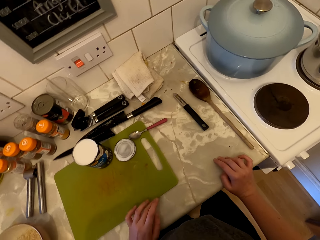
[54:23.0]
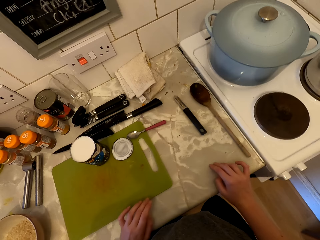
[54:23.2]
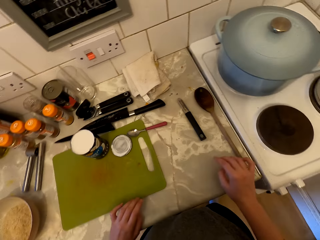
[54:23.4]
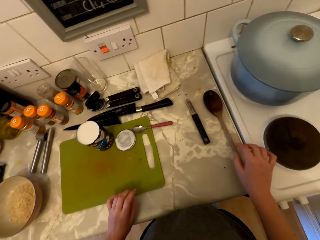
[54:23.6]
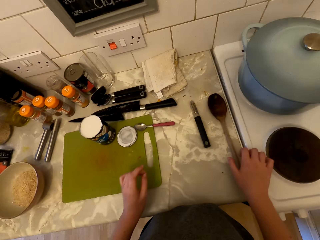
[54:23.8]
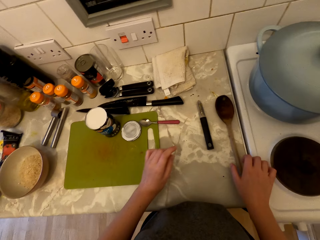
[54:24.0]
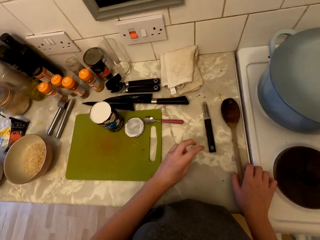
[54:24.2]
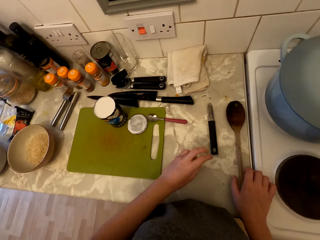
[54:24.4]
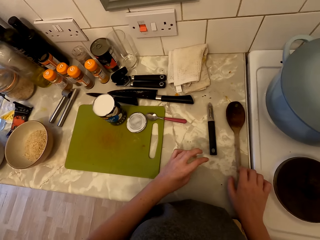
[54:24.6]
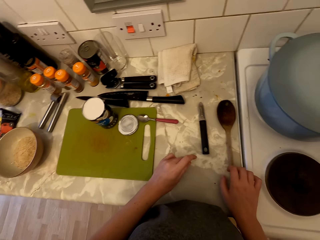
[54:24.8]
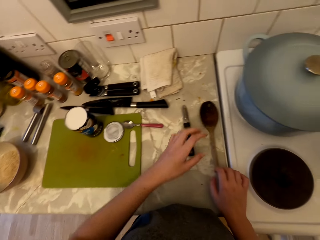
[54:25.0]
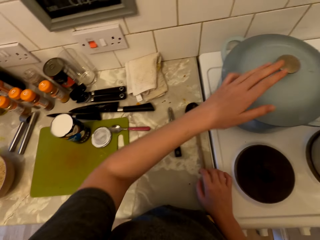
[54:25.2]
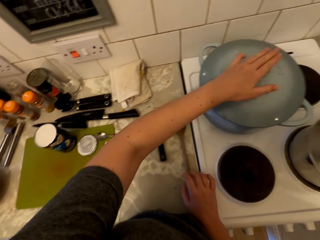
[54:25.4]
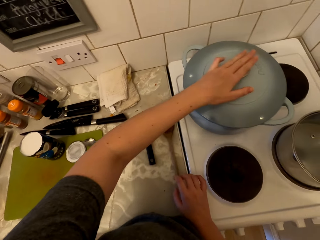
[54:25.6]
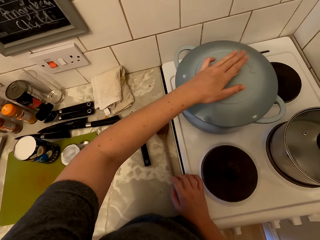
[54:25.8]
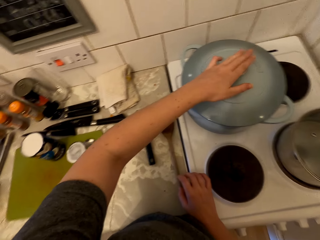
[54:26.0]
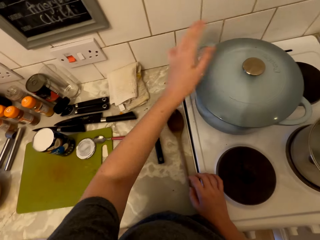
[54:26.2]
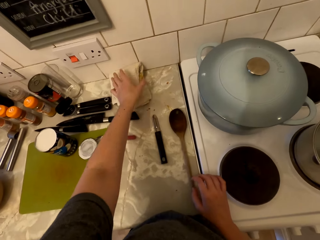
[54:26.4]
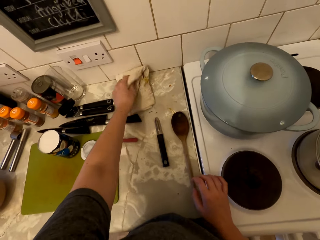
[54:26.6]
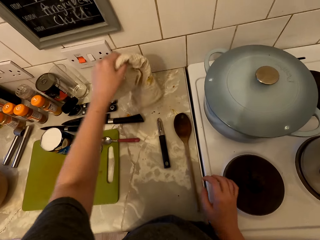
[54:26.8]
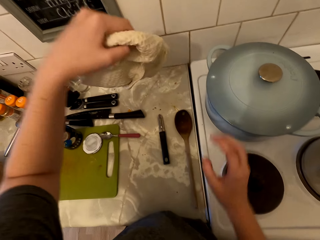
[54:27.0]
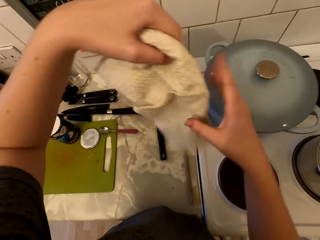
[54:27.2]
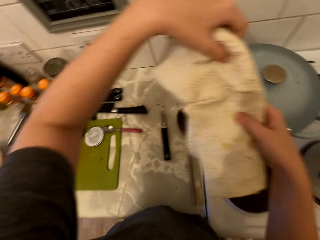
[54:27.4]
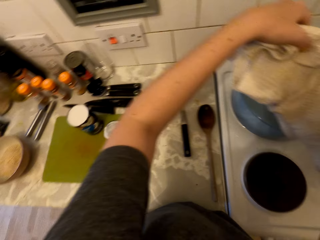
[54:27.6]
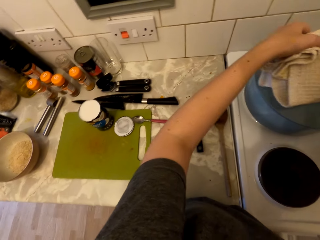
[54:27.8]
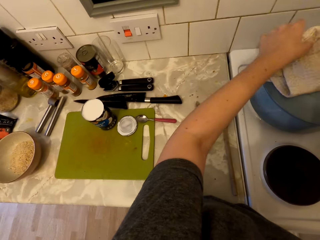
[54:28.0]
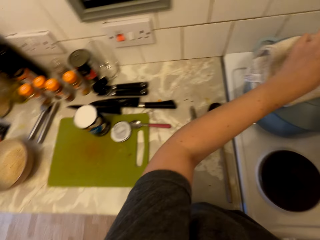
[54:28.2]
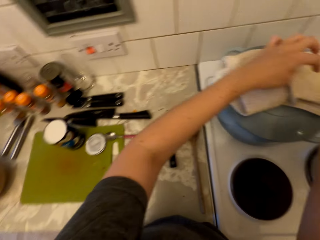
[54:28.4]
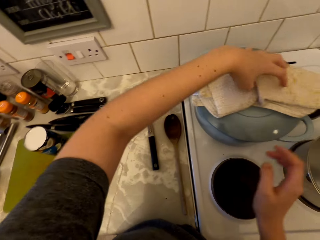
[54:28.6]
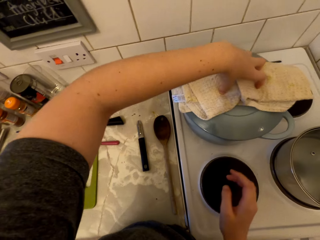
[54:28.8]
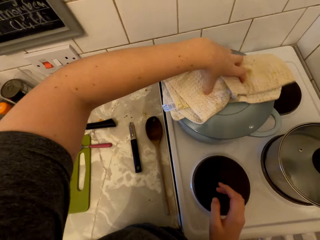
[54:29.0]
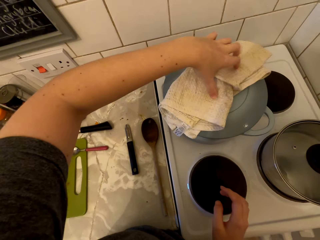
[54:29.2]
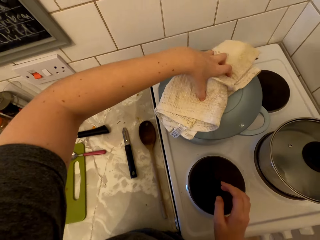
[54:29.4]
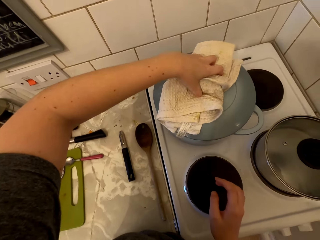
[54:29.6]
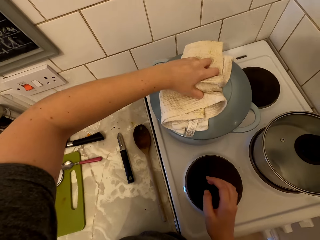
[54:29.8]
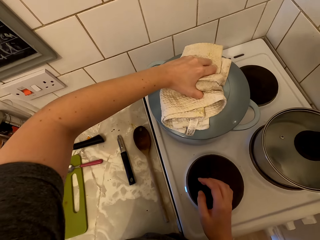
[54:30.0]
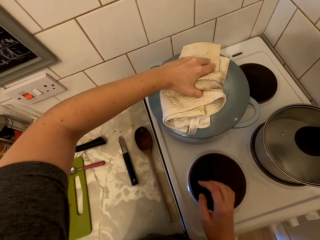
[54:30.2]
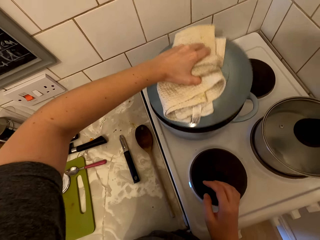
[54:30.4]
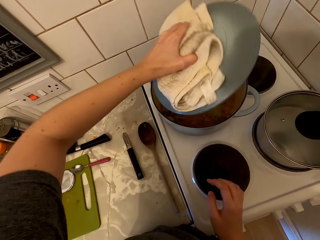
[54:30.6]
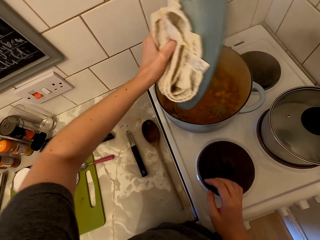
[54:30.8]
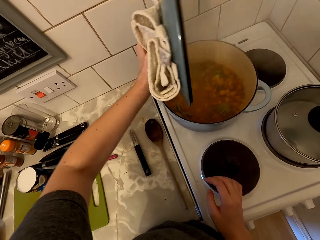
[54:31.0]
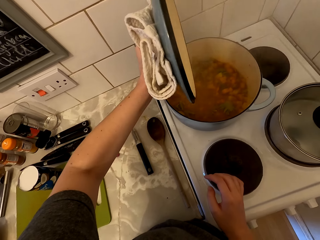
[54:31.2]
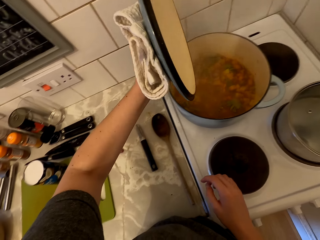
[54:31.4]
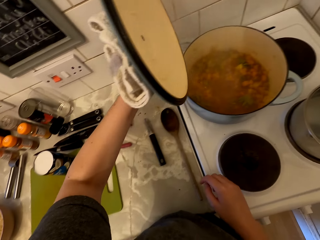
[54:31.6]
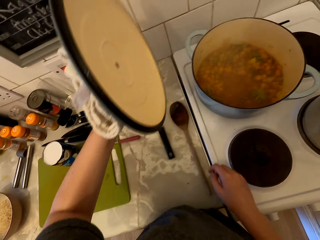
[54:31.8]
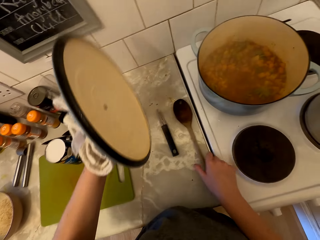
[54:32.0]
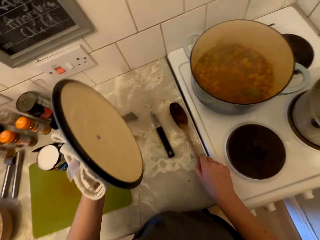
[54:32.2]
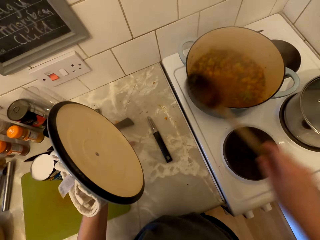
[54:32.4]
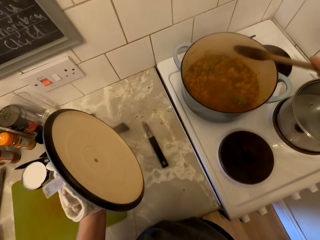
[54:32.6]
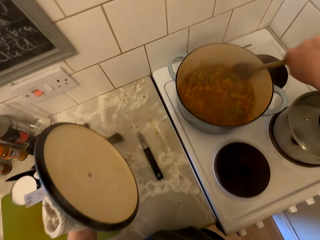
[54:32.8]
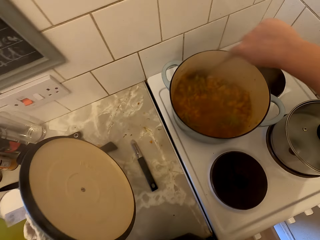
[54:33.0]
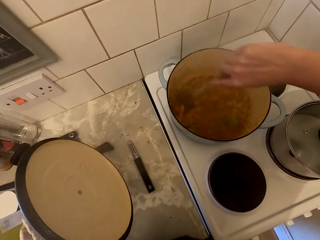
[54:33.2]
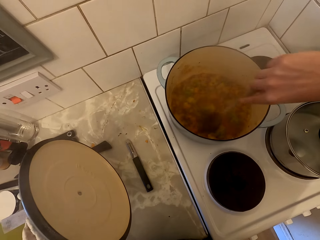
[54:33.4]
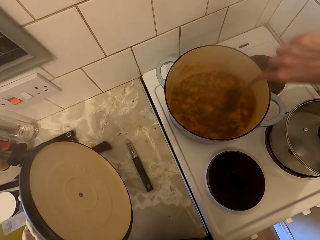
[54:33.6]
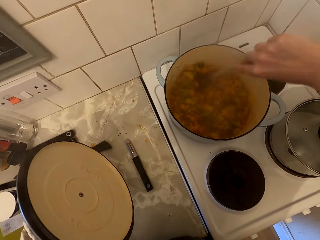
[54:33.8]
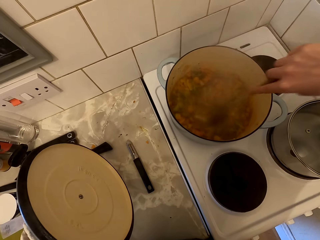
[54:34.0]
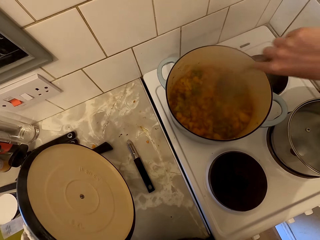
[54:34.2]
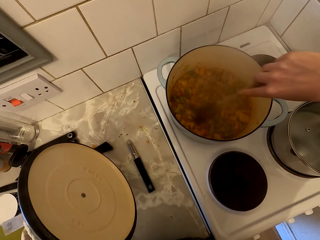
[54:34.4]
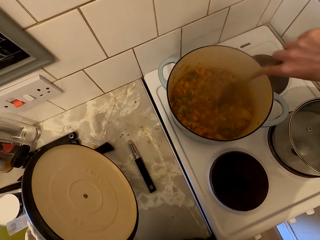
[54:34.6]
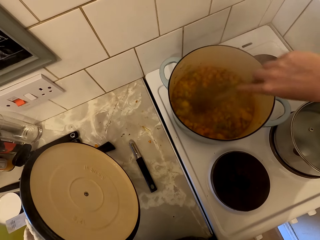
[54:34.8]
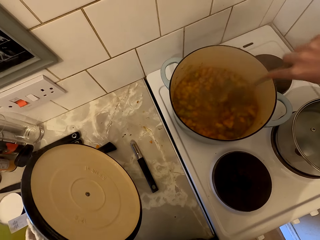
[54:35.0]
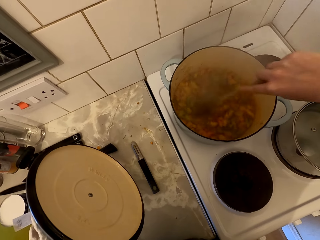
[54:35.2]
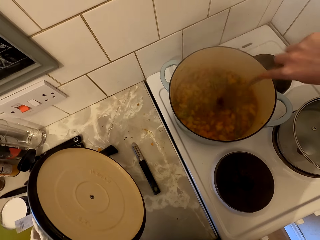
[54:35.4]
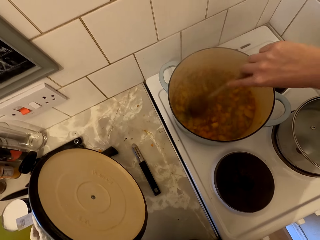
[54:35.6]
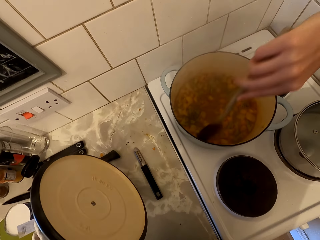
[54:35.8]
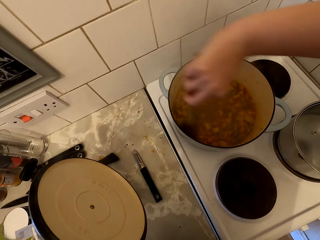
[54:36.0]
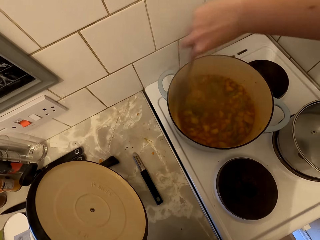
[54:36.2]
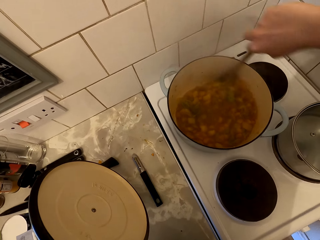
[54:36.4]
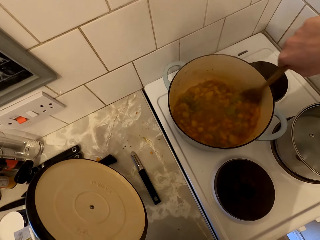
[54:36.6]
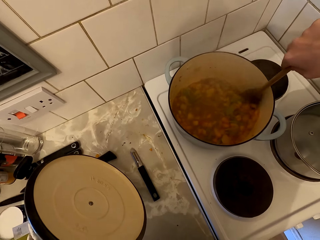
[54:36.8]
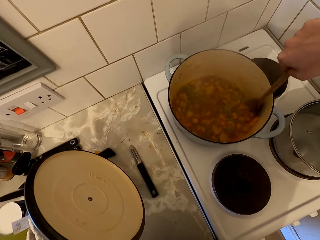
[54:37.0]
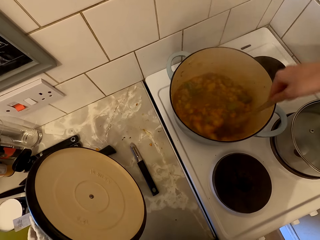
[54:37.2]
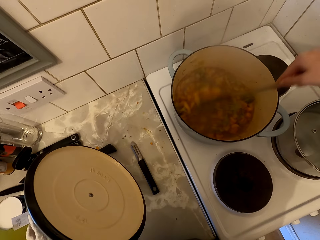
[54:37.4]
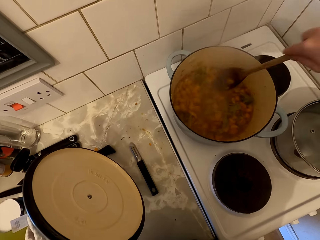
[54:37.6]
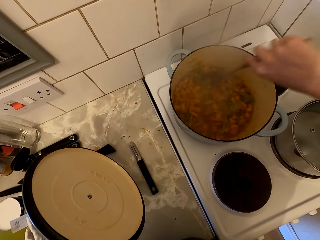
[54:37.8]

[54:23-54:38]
The camera wearer touches the cooking pan lid. She places her hand over the pot. She picks up the kitchen towel. She touches the cooking pan lid with the kitchen towel. She opens the cooking pan lid. She picks up the cooking stick. She stirs the food.

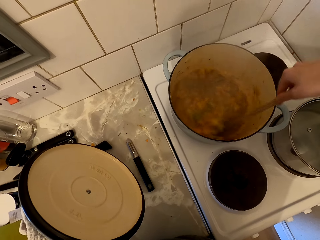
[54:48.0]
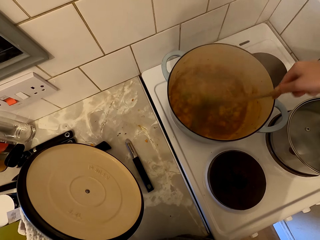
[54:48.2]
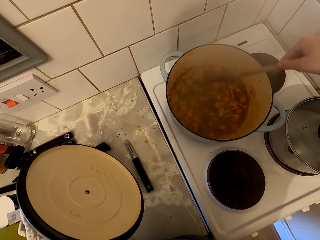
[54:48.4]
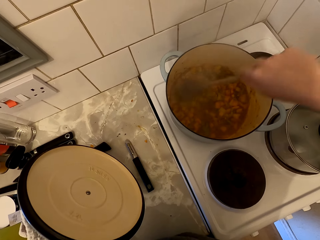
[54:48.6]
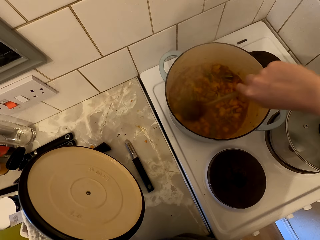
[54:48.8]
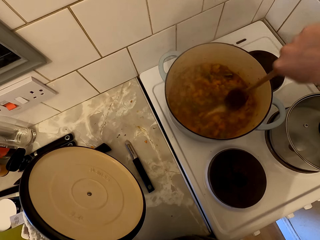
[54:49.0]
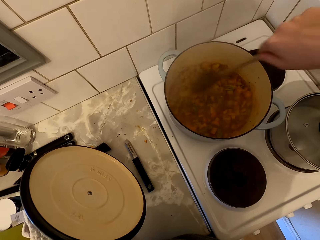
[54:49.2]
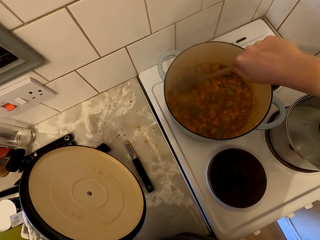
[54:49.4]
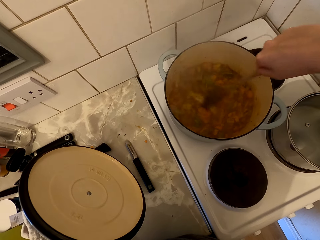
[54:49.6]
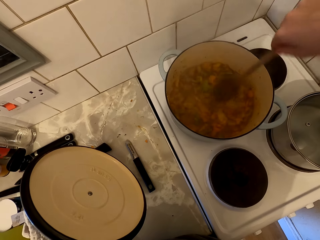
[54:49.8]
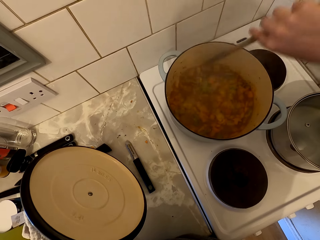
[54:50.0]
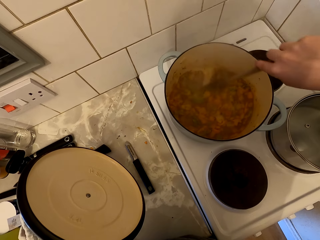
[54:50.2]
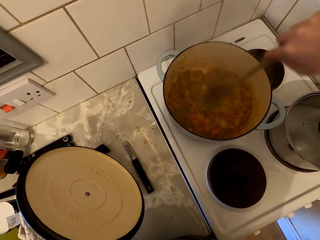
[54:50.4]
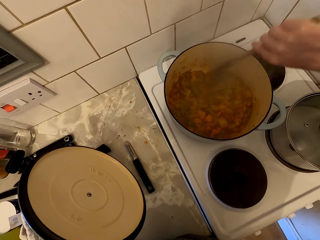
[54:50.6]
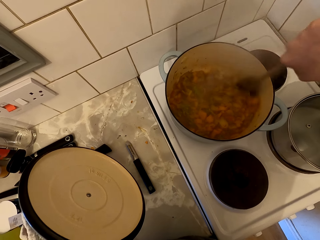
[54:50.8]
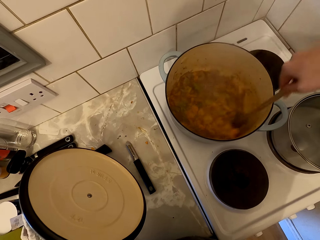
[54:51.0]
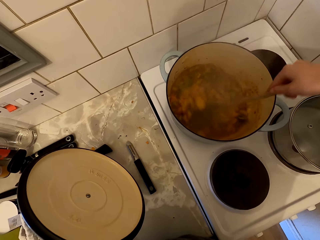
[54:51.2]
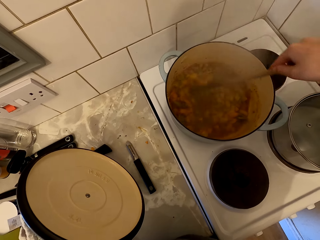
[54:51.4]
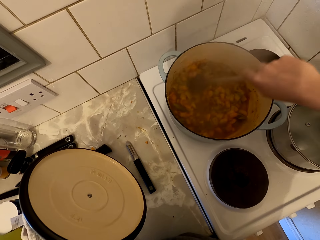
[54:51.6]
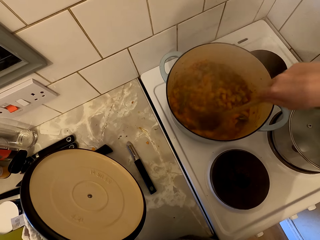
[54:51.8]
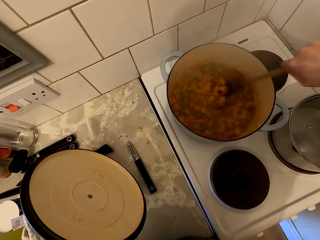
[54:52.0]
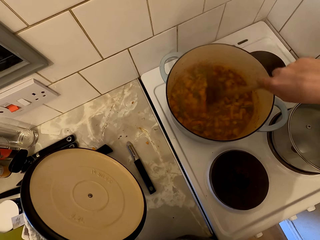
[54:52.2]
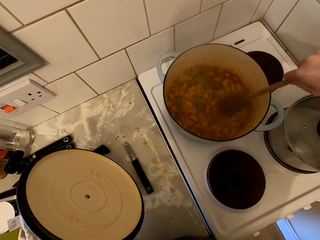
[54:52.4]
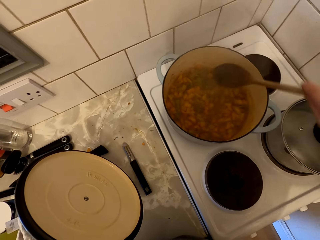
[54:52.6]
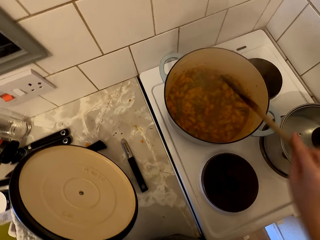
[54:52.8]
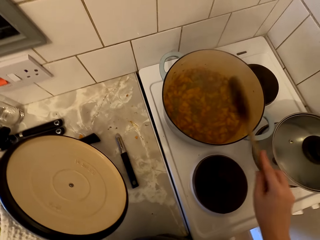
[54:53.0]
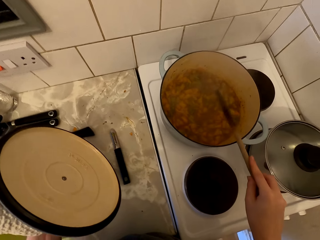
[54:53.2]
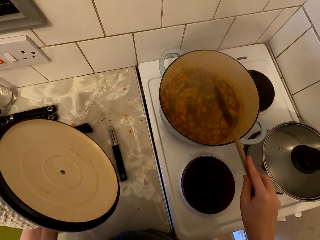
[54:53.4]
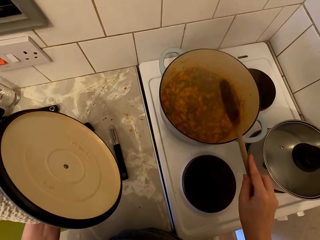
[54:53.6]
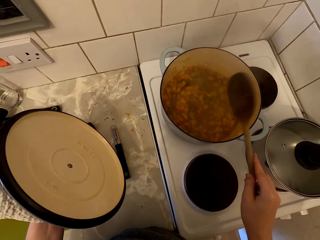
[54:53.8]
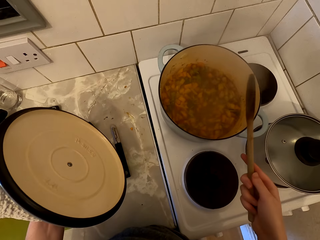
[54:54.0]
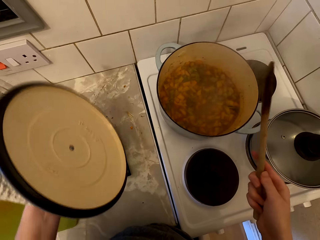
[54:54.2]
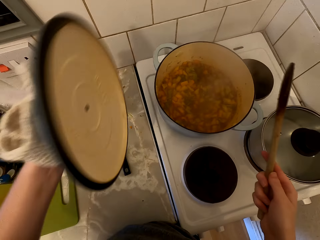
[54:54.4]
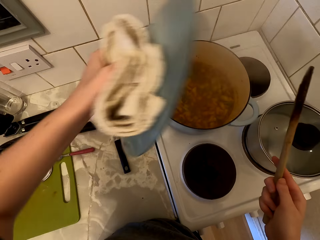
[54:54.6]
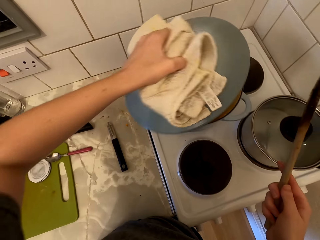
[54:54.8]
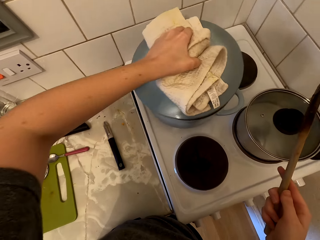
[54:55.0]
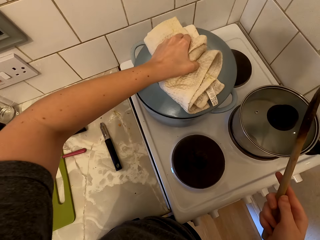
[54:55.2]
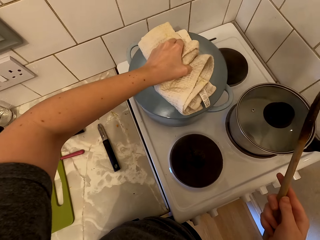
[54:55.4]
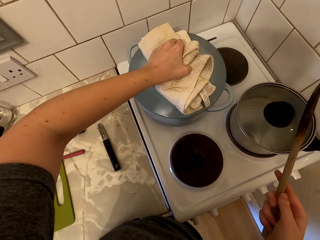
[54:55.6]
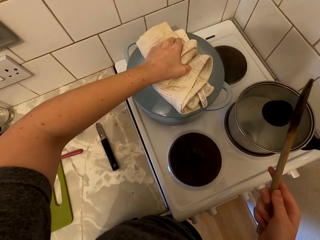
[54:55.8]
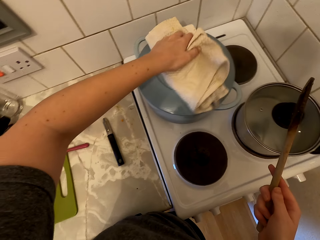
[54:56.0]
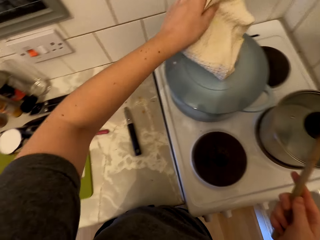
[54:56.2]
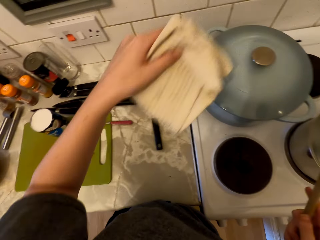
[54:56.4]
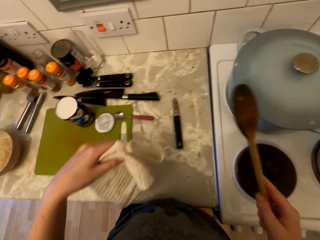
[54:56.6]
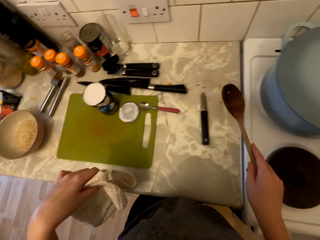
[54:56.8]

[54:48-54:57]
The camera wearer hits the cooking stick on the cooking pan. They close the cooking pan.
